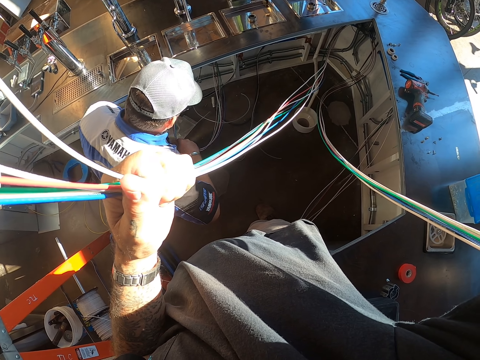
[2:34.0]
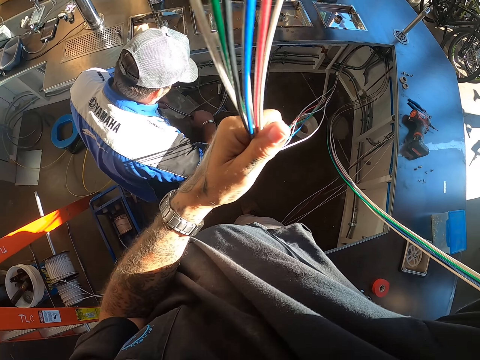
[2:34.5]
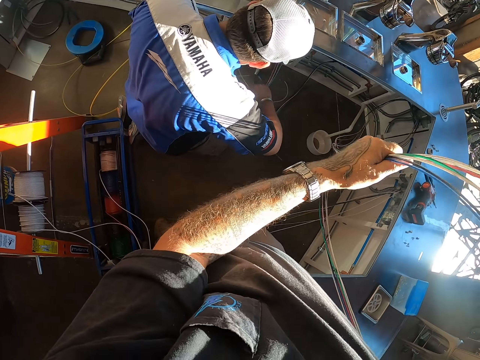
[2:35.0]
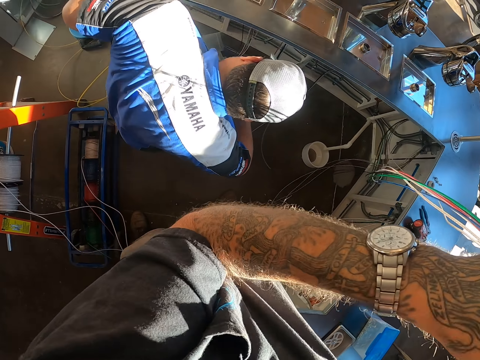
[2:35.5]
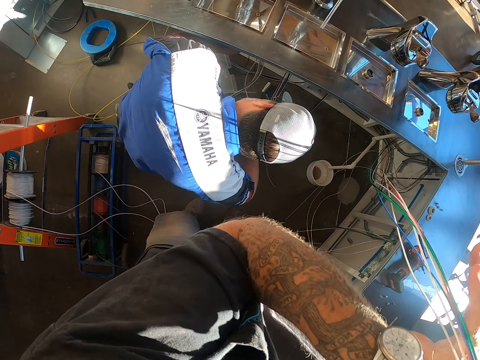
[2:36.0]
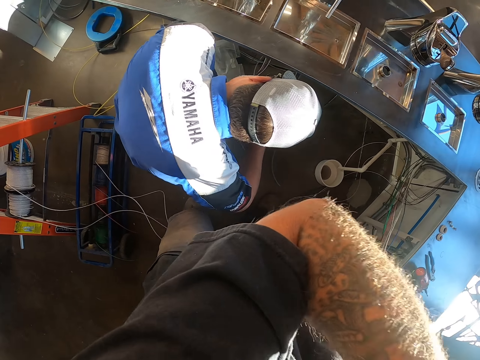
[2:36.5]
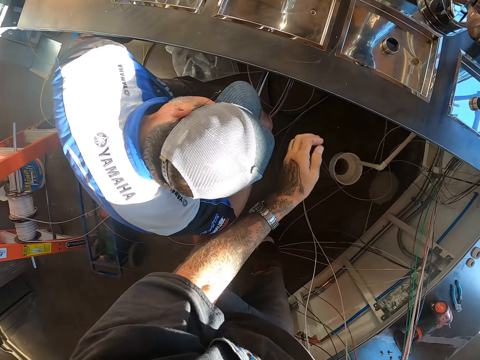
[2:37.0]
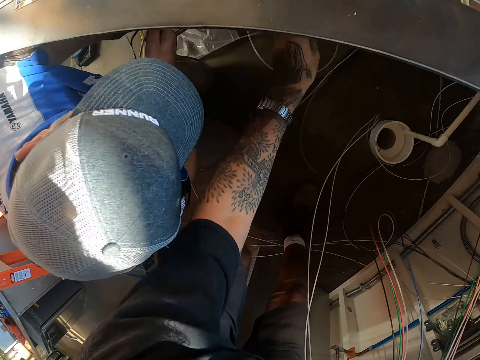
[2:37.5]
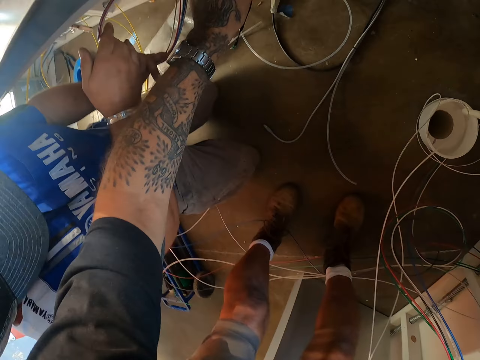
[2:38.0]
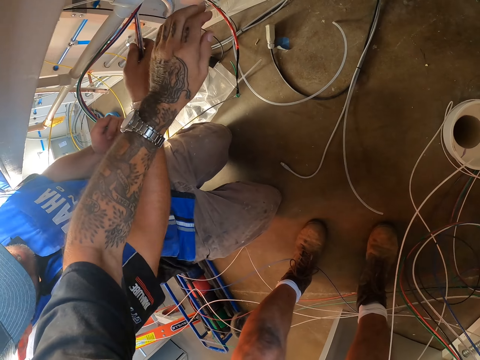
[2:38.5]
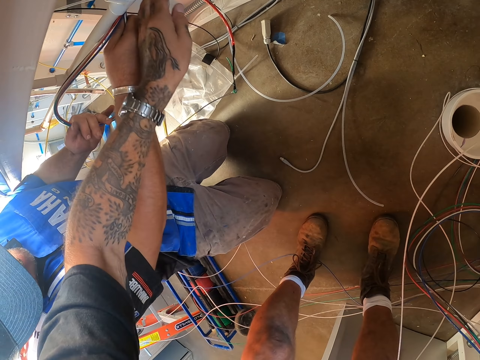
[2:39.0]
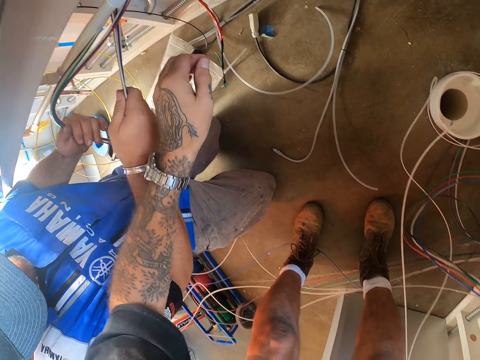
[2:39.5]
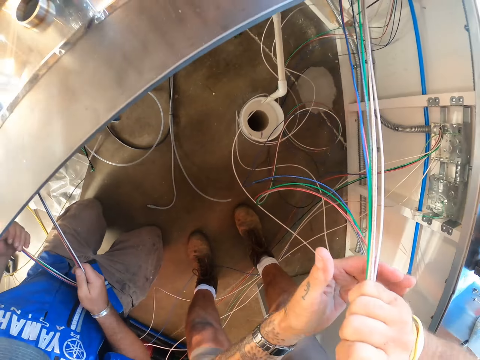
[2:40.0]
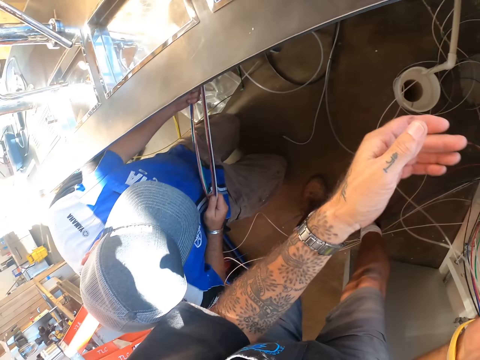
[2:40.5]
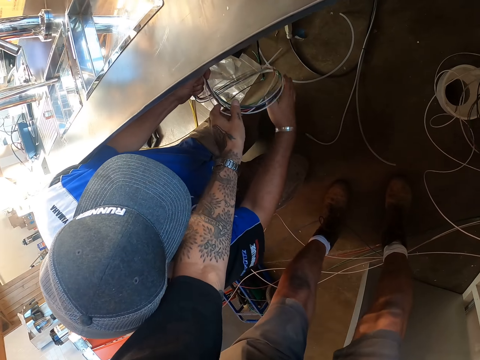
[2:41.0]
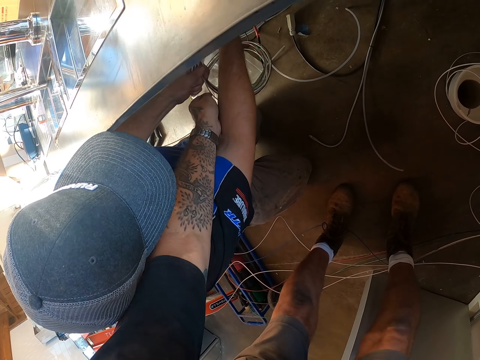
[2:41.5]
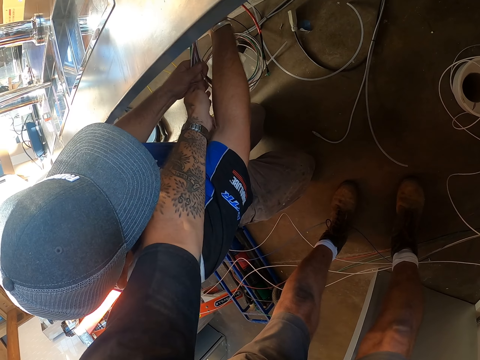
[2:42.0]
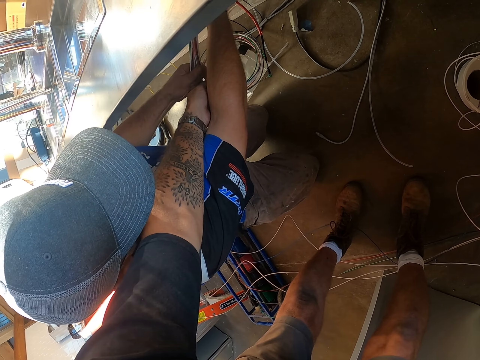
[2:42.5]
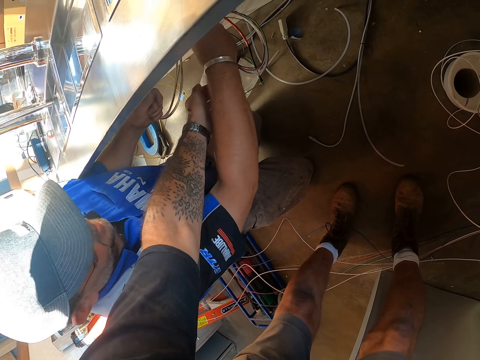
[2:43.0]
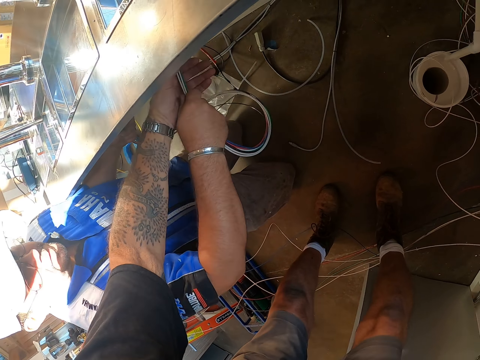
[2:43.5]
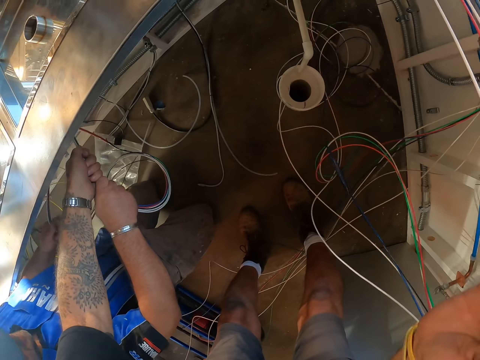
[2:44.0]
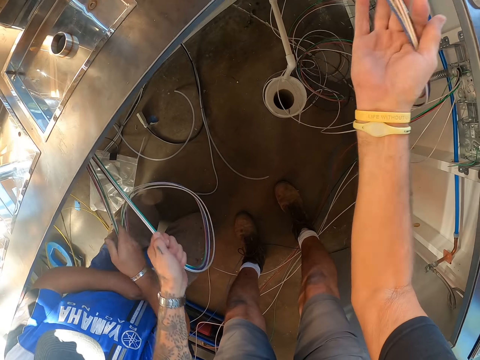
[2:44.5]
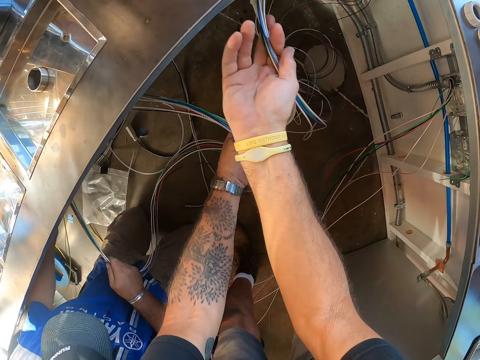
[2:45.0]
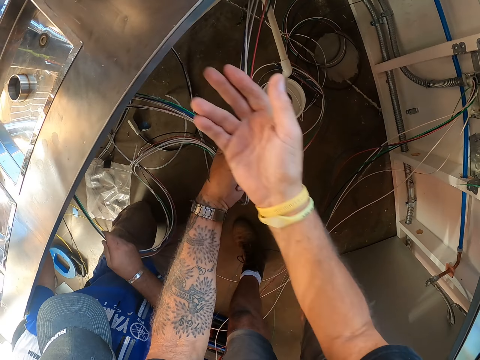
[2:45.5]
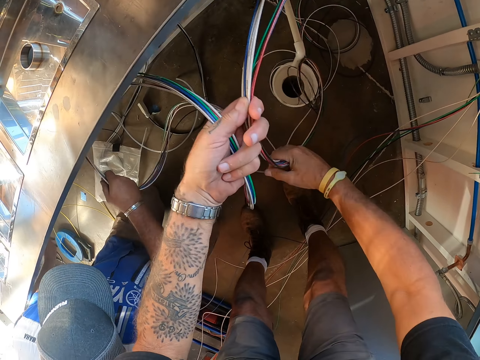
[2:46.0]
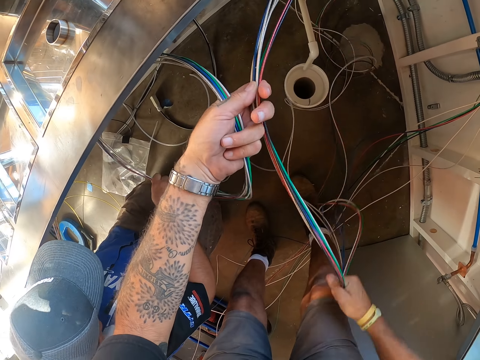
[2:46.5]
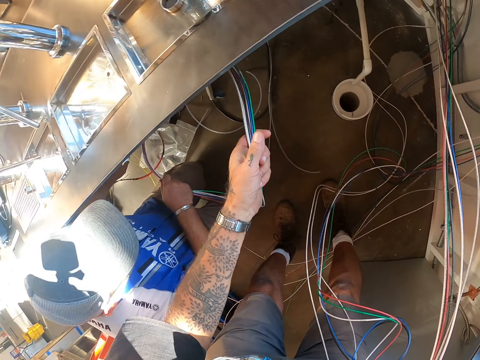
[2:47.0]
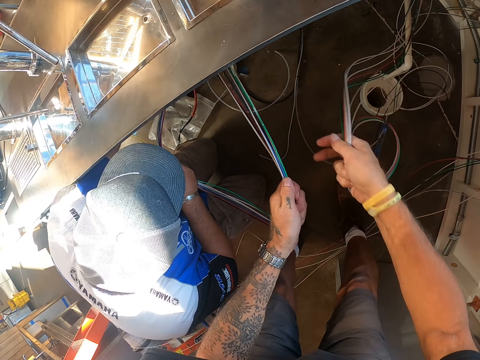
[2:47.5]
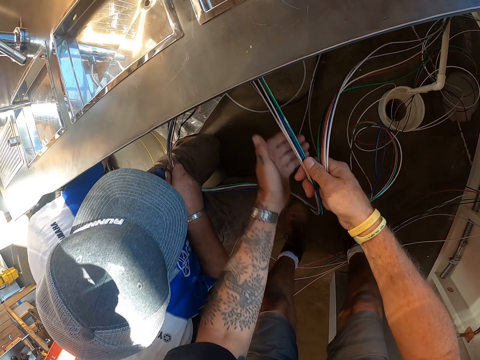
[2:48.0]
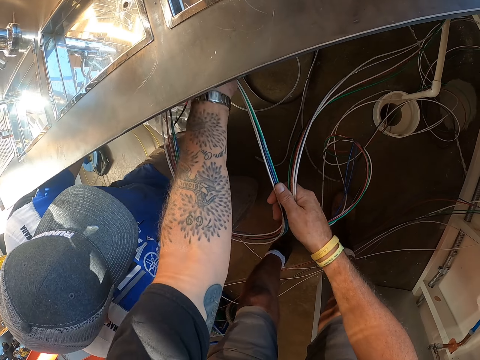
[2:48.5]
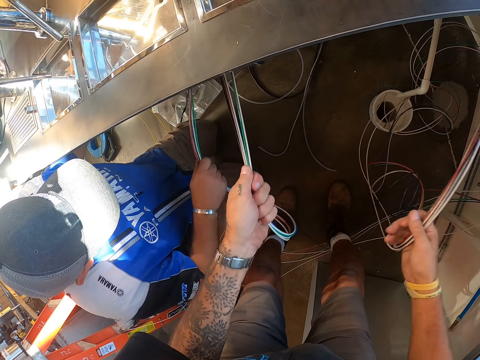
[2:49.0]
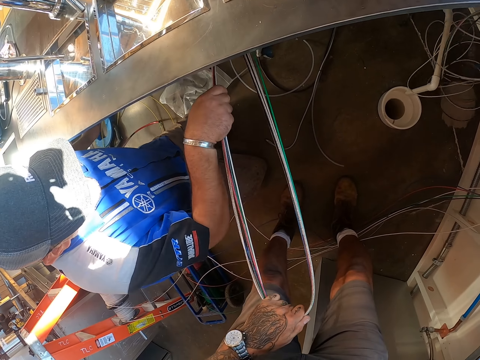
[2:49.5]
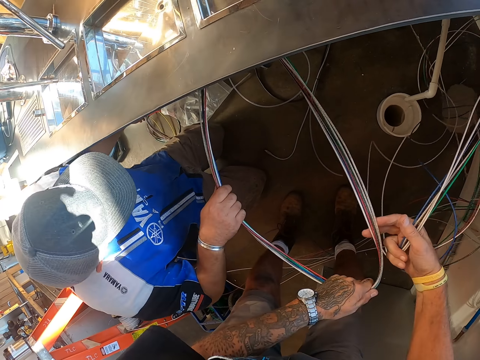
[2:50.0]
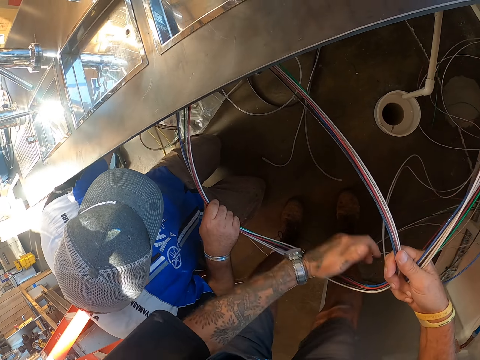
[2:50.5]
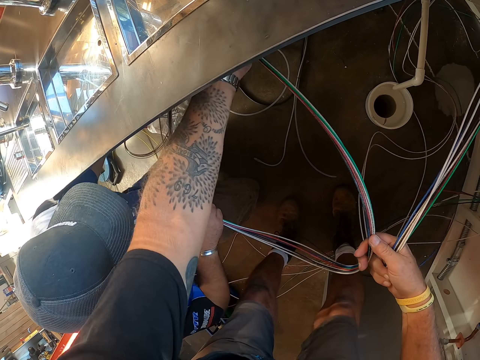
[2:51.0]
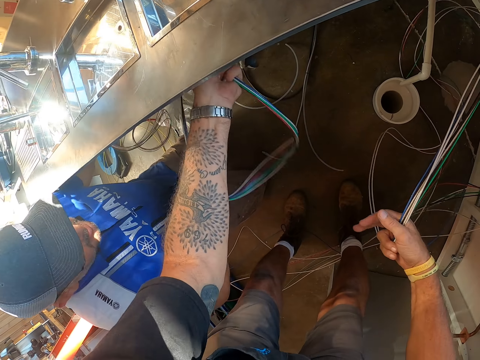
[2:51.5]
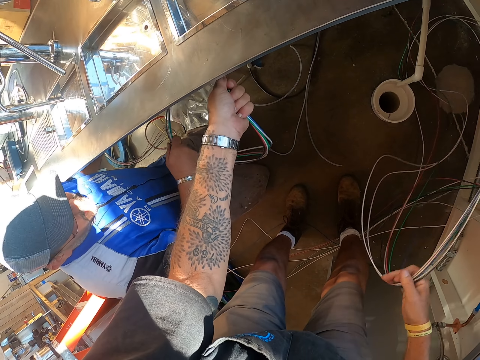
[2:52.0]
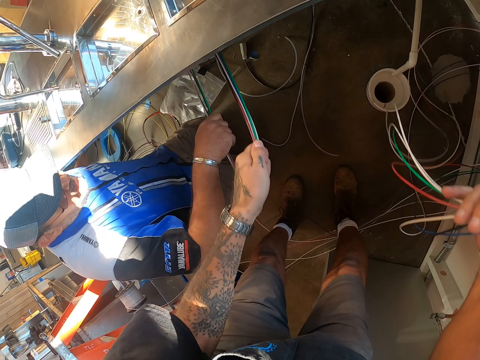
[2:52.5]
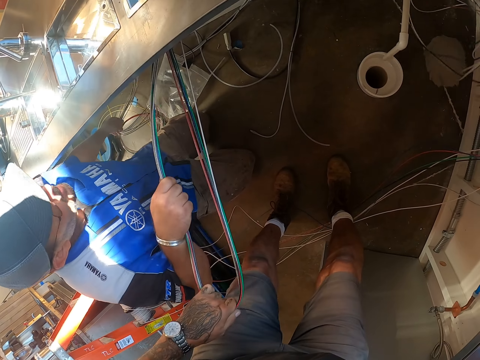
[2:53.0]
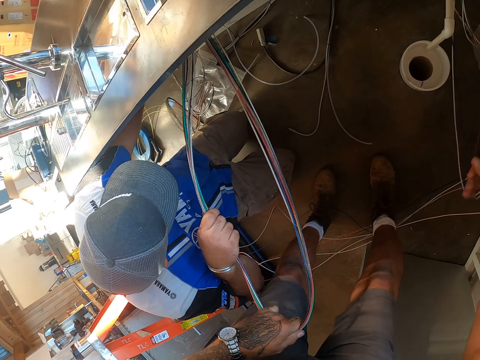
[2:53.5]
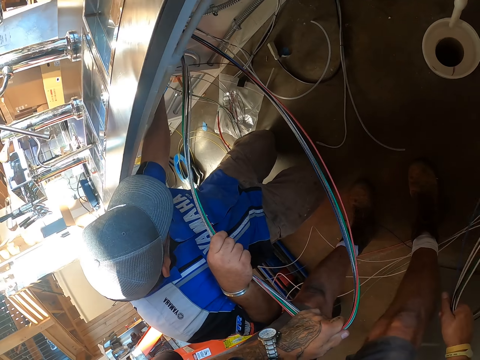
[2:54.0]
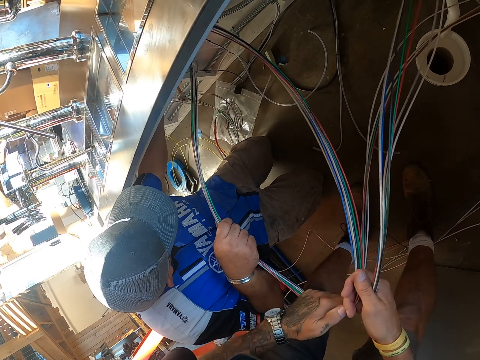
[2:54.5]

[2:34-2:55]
The camera wearer stares at a man. They pull the wire, move their hands and bend down. The man inspects the wire. The camera wearer holds the wires. The man holds the wires. The camera wearer pulls the wire. They hold the wire. They pull the wire. The man pulls the wire.

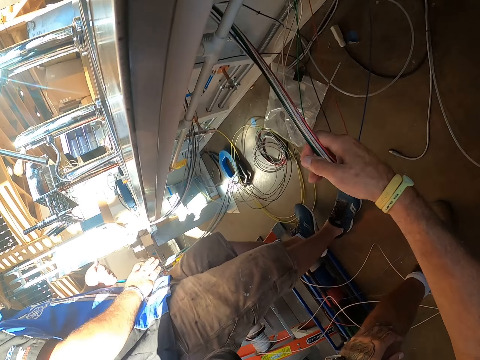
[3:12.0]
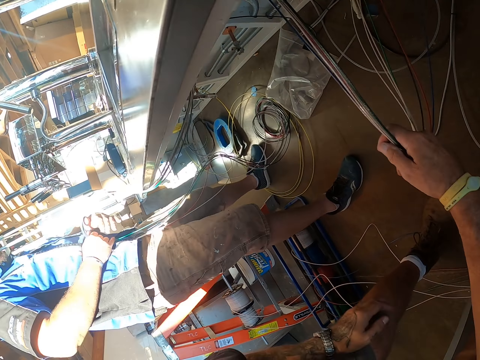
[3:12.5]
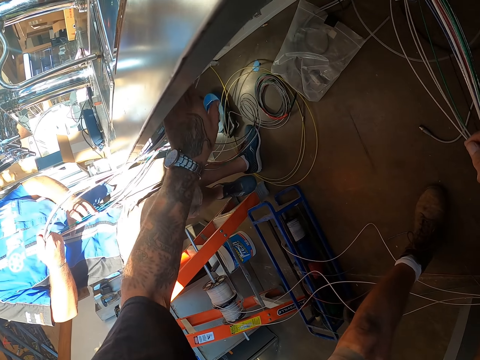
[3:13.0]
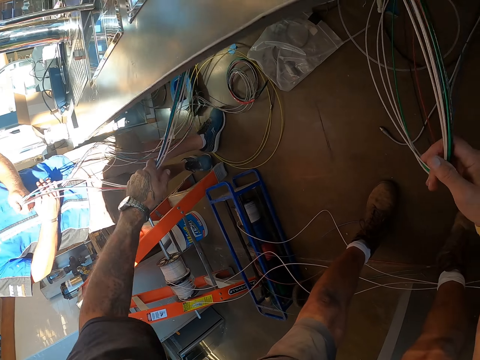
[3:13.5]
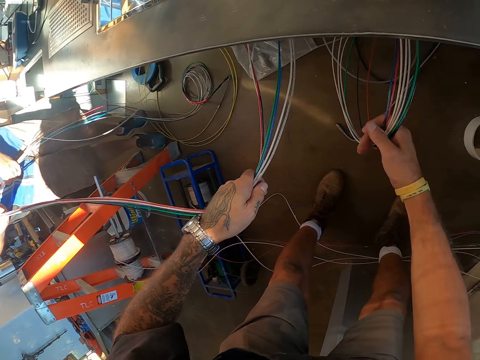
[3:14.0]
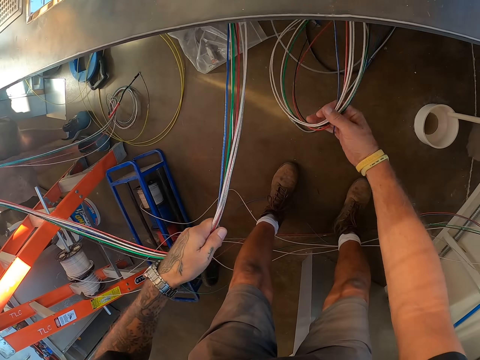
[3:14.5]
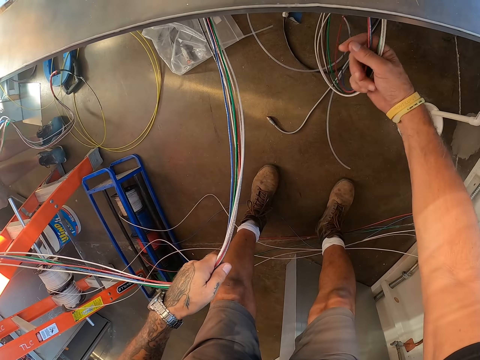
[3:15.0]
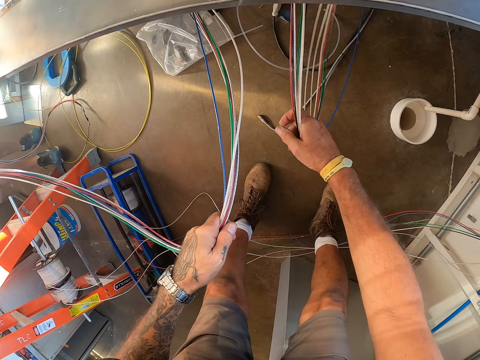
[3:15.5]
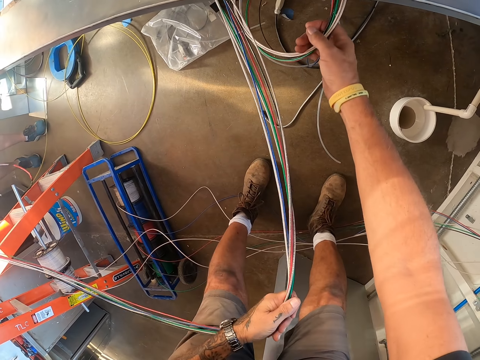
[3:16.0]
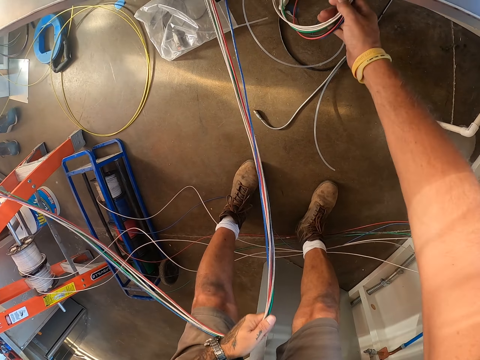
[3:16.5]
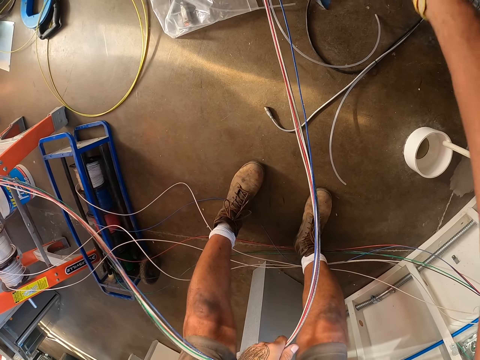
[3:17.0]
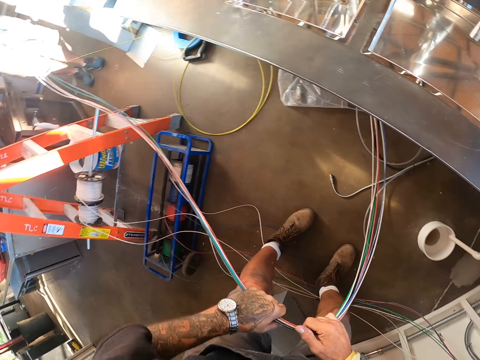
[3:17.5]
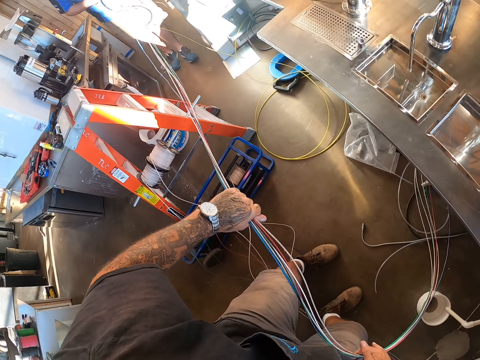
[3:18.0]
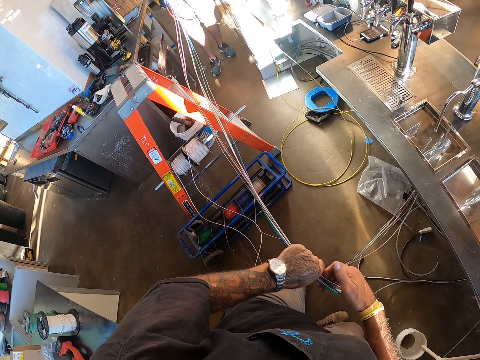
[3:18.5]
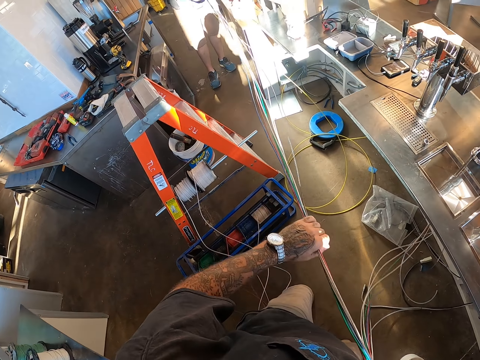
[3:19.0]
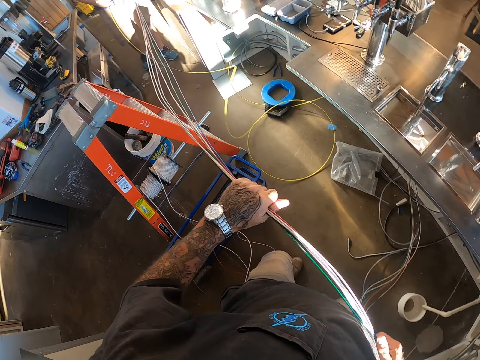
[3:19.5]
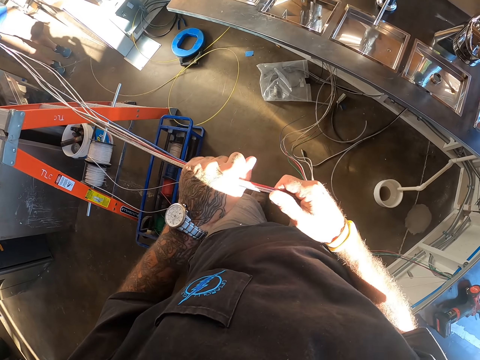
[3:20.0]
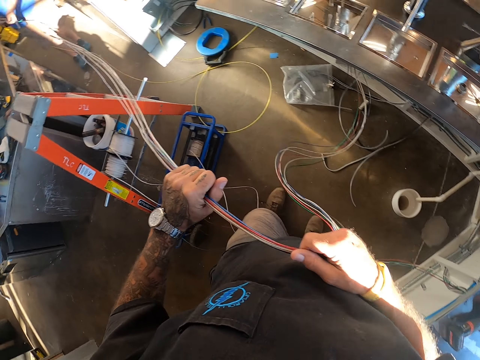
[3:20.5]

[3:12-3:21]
The camera wearer holds the wires. A man pulls the wire. The camera wearer pulls the wire. They drop the wire and pull the wires.
